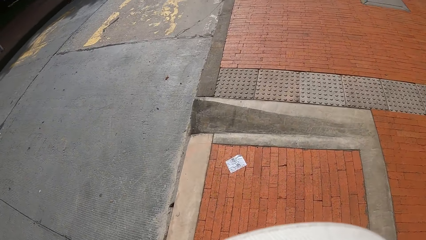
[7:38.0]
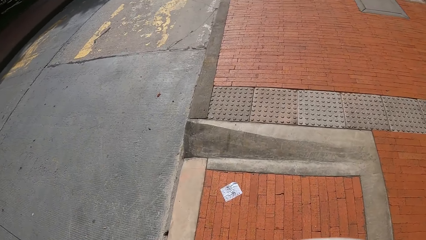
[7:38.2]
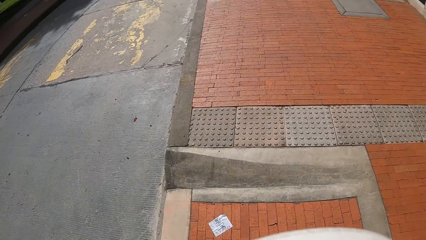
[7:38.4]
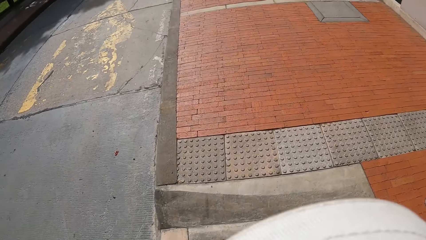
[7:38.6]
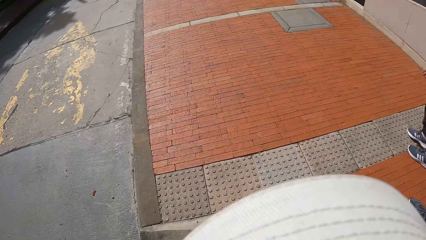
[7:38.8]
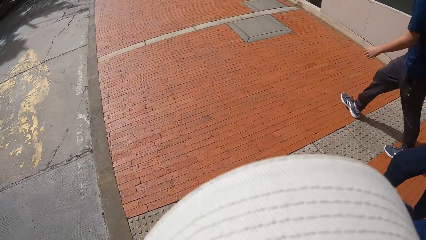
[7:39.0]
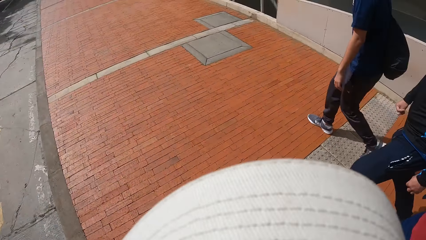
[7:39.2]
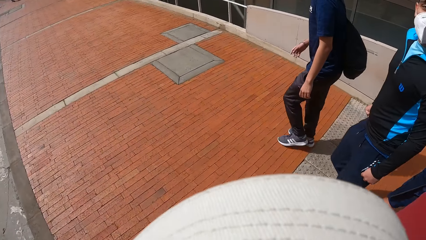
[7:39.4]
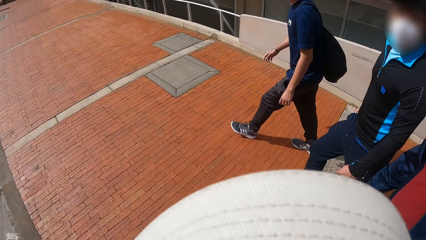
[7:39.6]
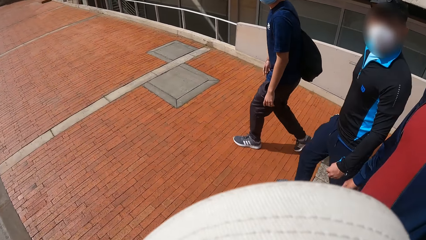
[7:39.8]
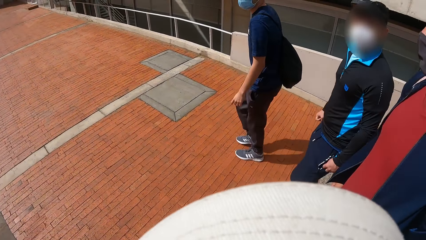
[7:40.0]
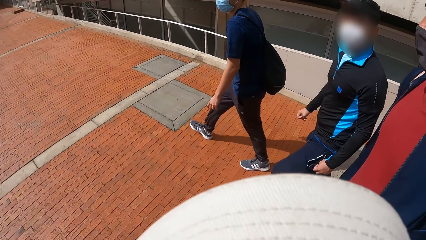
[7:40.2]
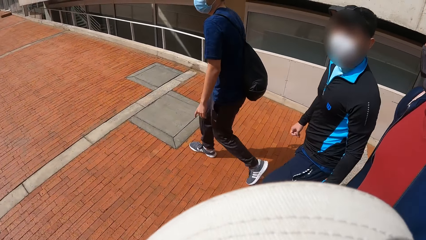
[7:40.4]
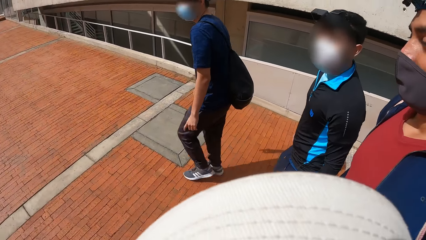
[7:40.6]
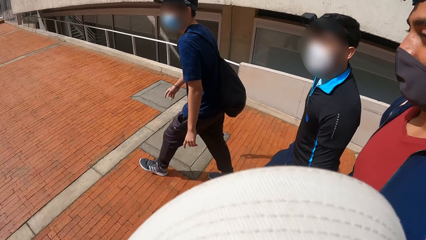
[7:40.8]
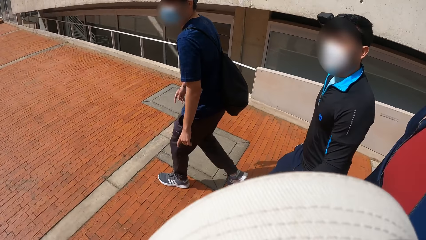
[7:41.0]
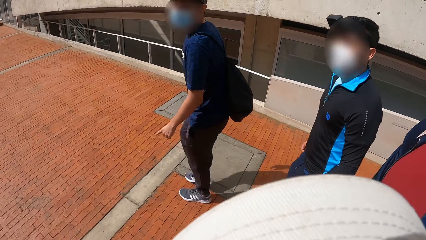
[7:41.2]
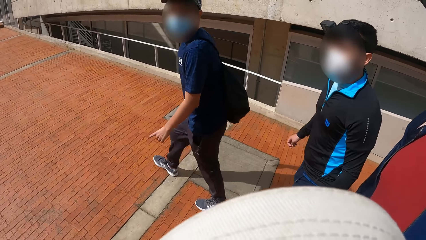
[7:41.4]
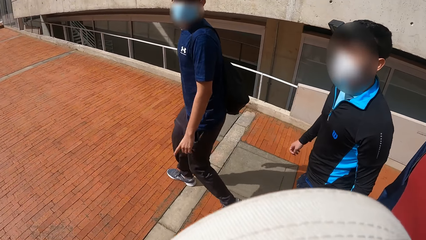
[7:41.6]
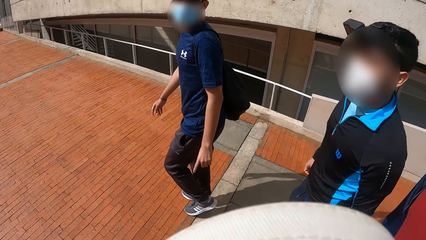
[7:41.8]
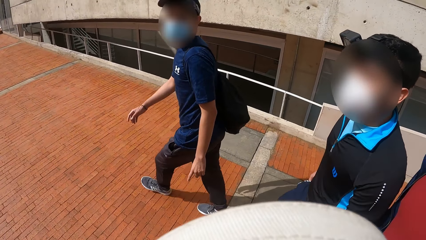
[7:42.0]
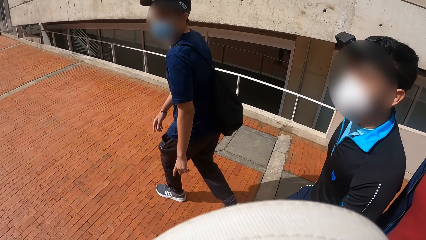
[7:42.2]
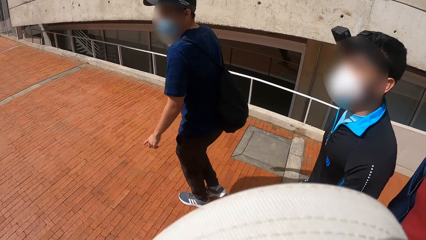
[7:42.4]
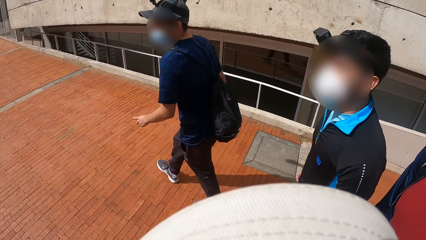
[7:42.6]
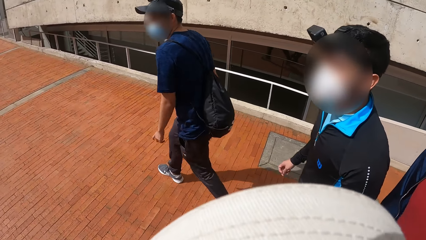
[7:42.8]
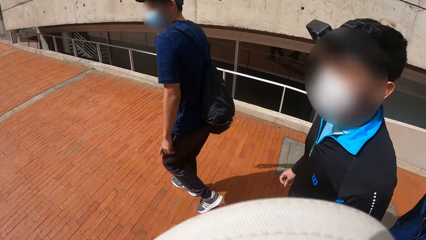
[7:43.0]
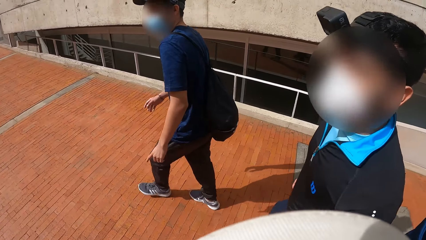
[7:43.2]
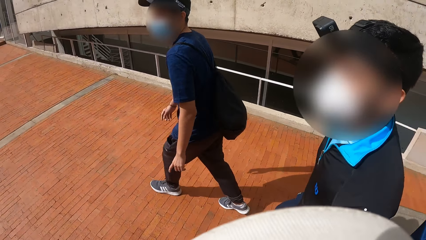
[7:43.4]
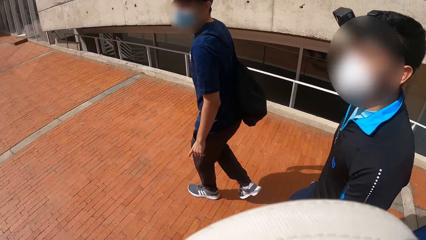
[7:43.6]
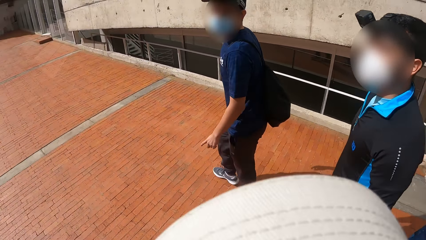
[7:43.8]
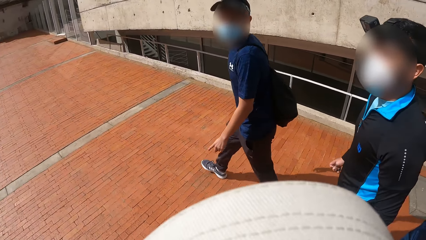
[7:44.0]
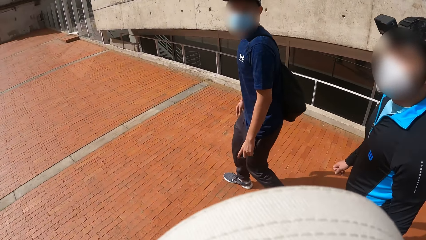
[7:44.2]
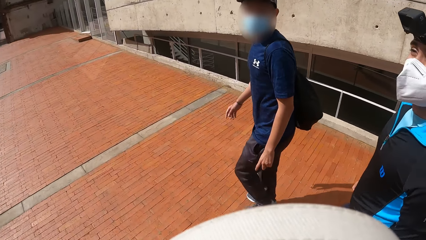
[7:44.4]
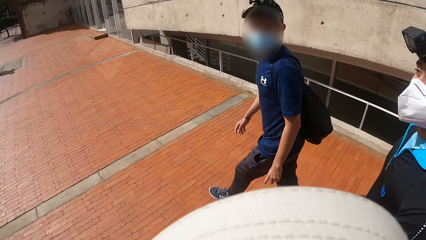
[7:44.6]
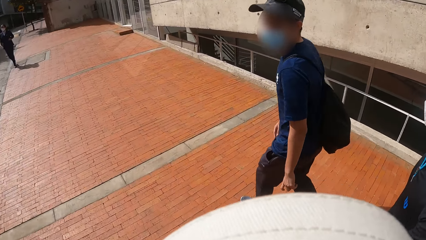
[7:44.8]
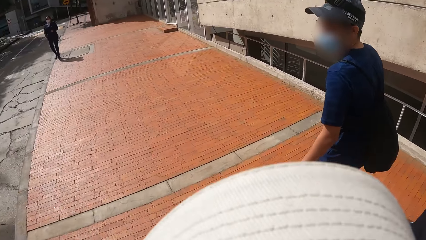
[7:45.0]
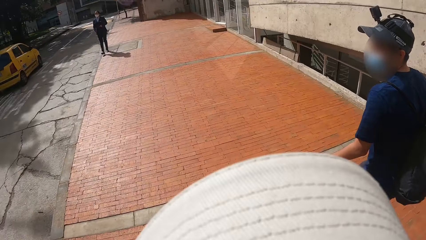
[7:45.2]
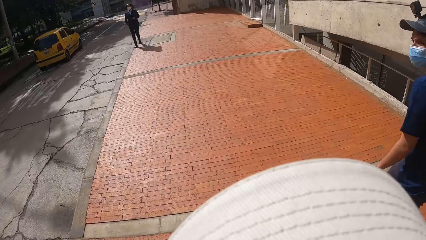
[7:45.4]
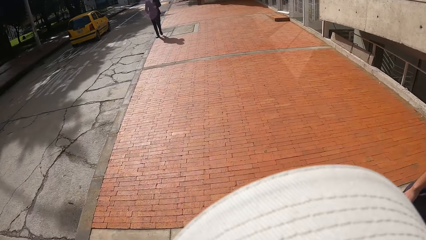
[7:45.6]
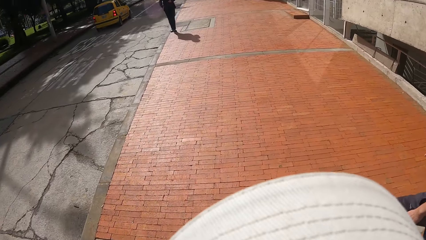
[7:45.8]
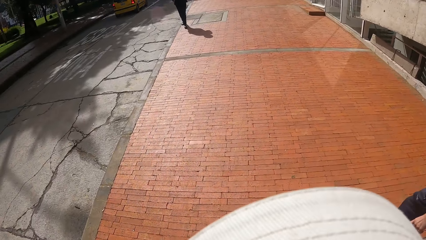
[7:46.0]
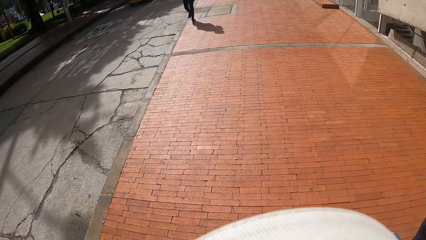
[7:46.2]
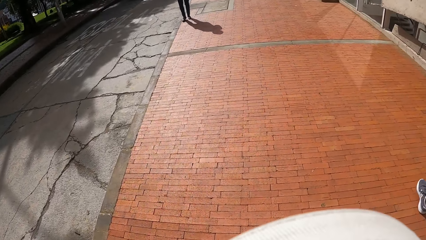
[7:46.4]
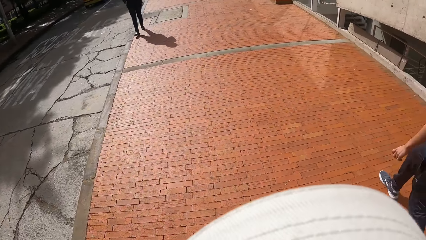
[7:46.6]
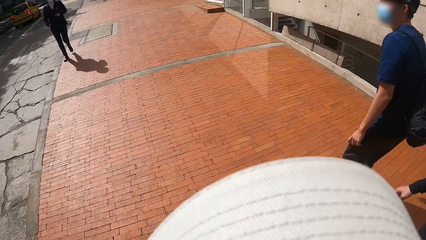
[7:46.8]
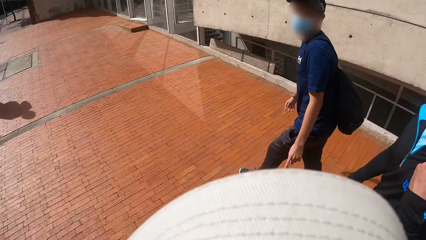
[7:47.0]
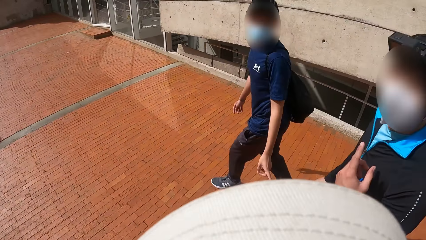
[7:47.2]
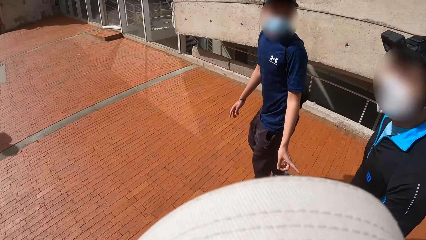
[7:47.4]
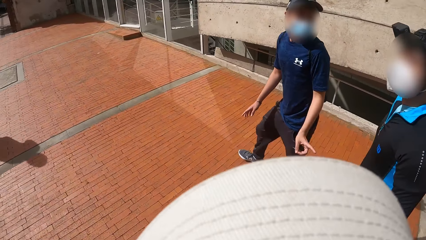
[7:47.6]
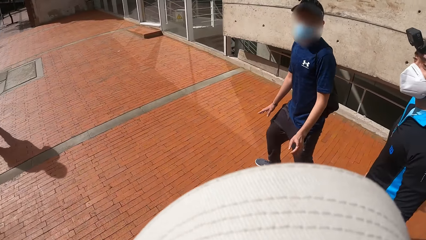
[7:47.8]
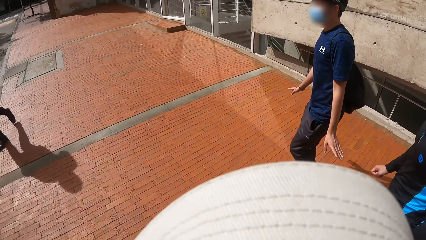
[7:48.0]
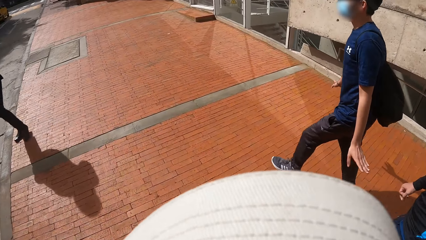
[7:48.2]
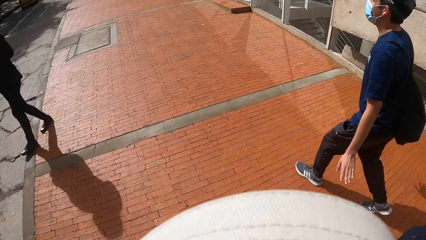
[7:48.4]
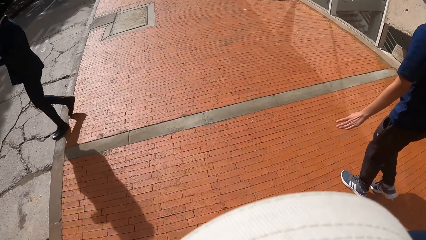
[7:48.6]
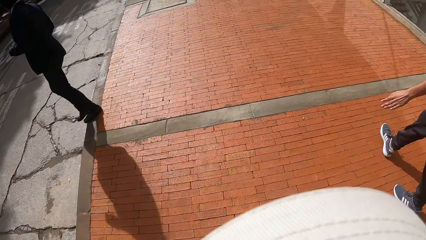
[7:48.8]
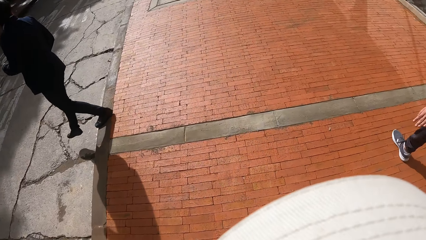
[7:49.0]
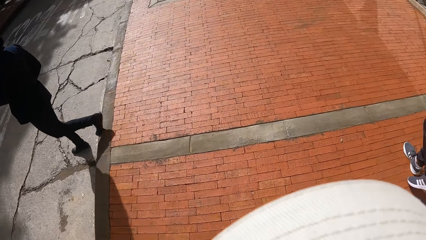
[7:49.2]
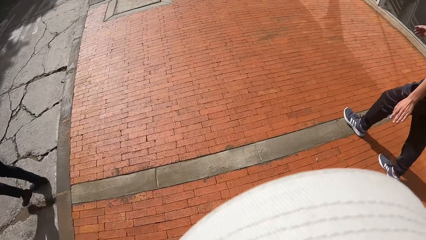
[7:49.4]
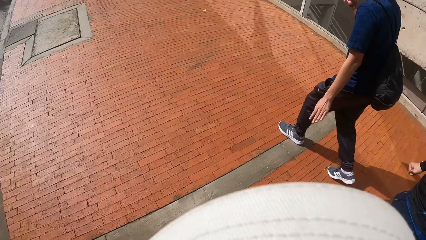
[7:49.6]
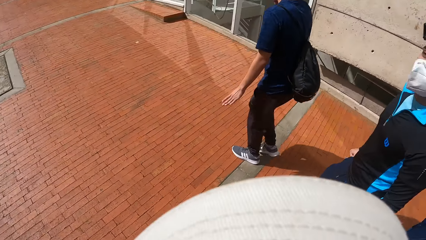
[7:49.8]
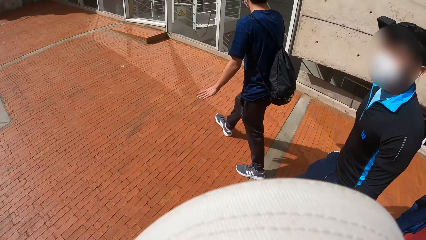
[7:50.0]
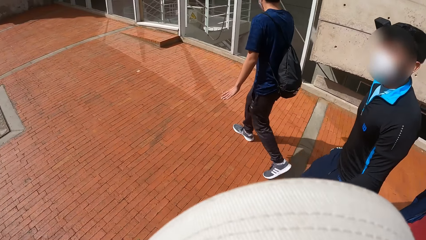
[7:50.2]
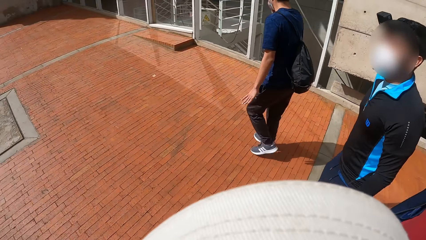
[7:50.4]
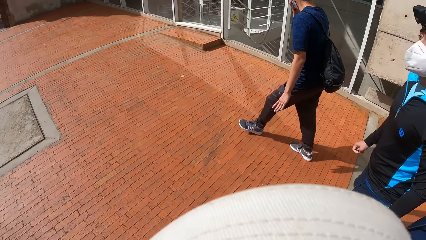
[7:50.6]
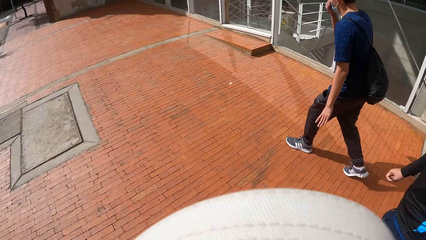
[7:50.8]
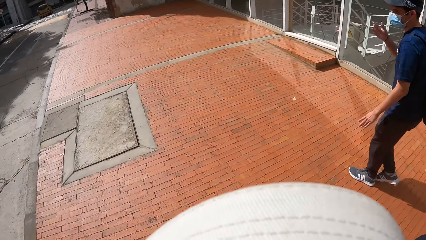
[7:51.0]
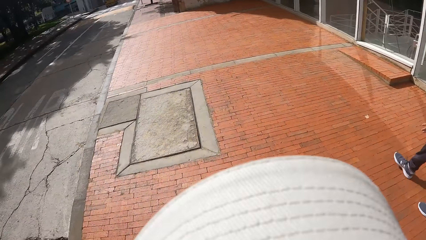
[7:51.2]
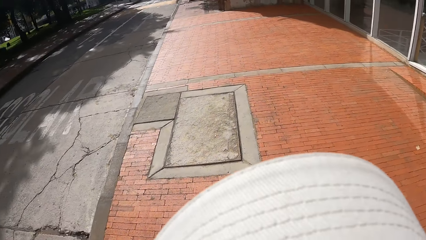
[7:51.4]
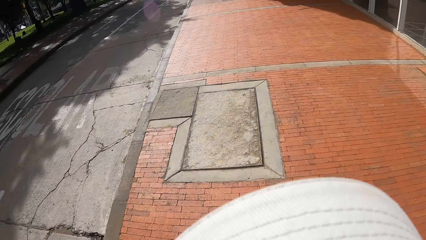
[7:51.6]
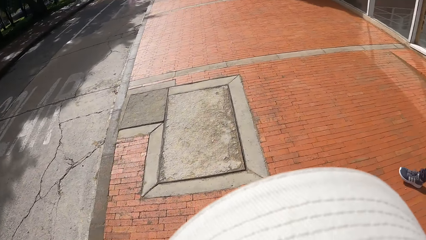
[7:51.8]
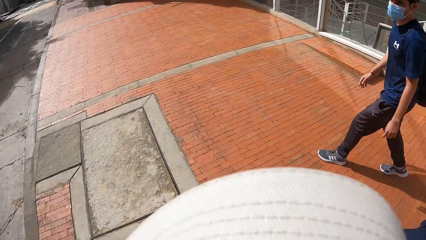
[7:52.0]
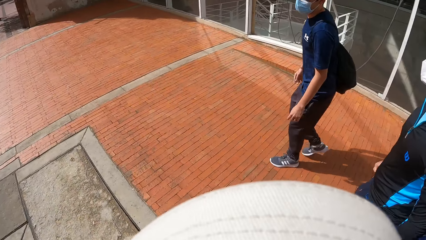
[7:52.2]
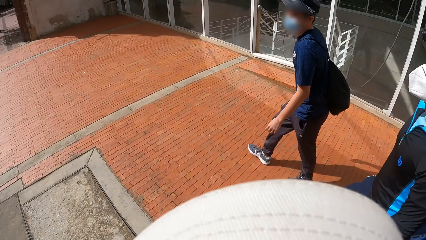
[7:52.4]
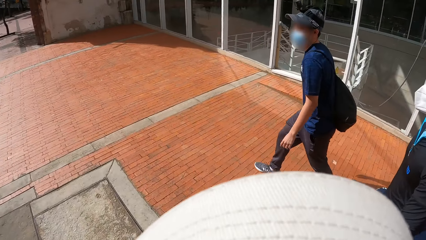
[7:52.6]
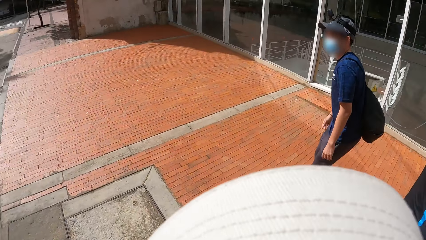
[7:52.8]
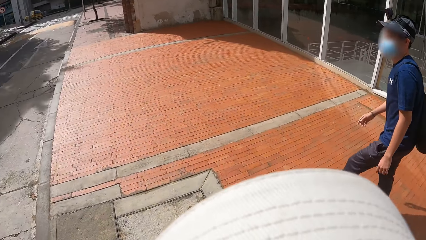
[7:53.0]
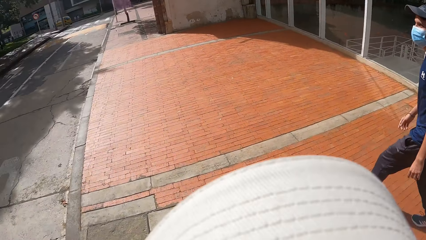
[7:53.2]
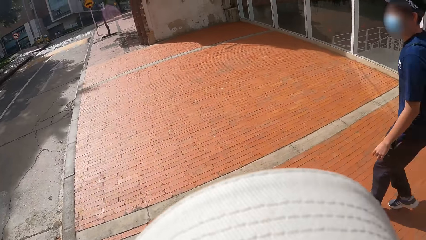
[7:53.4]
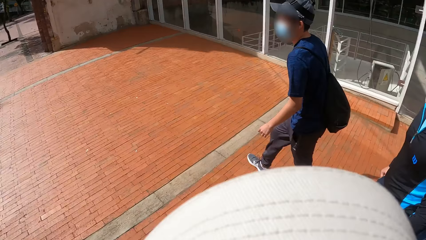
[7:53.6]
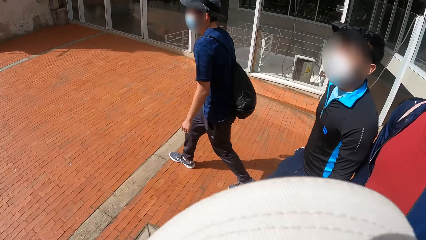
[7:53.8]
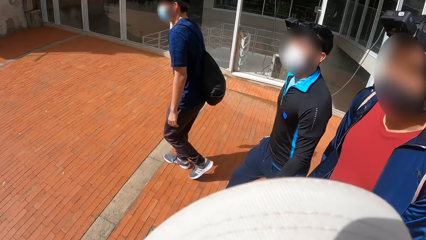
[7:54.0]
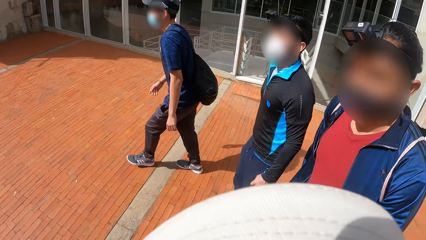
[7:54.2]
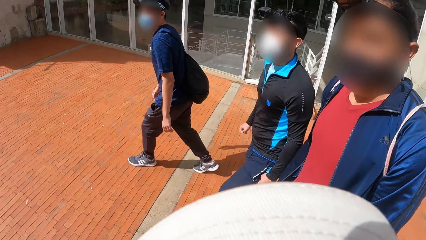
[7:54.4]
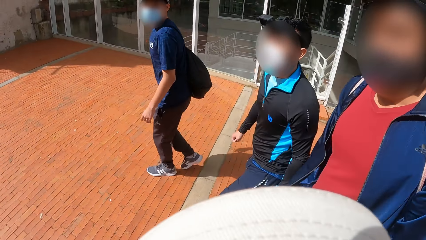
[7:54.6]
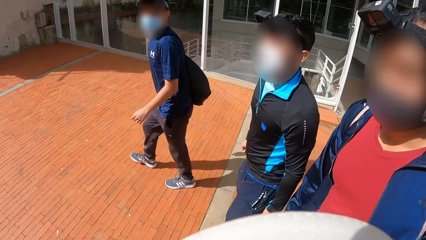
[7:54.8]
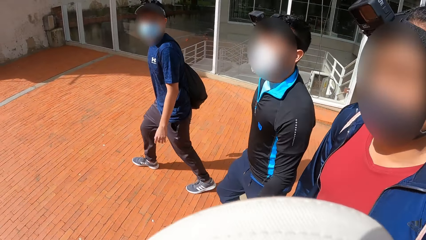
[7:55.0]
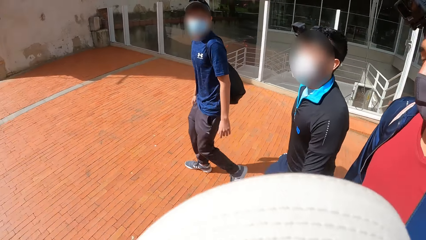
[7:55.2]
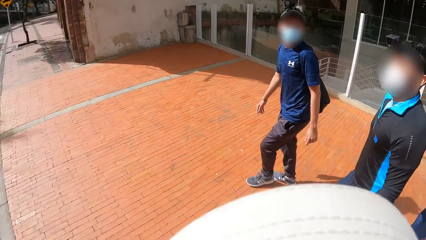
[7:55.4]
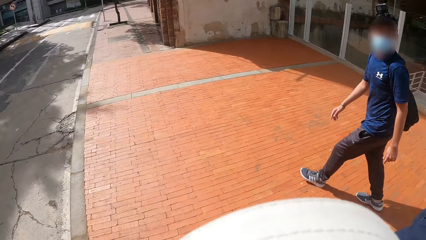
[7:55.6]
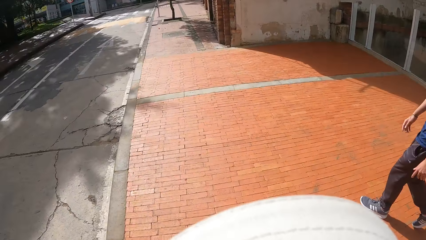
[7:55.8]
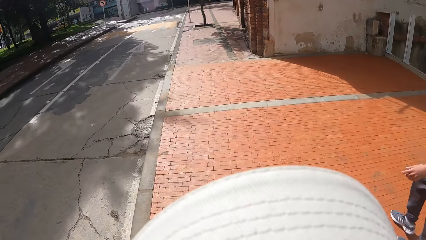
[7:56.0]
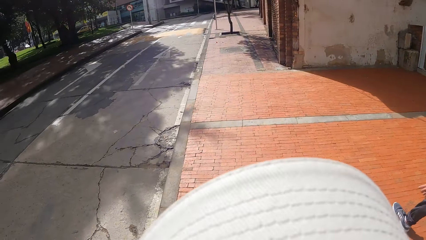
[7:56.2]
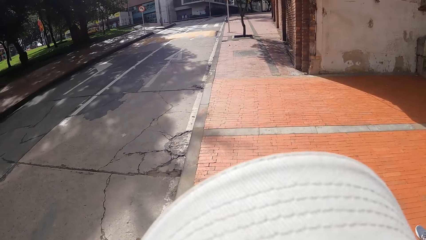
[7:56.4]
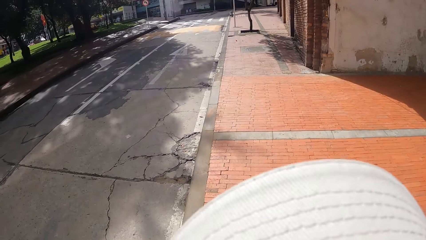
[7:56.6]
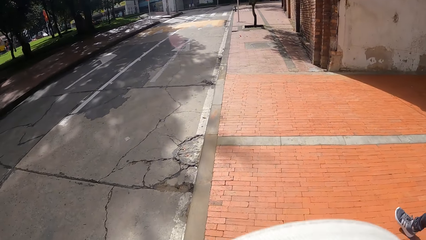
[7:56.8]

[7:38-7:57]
A person, another person and a third person walk around. The camera wearer walks around. A fourth person walks around. The first person, the third person and the camera wearer walk around. The fourth person walks around. The first person, the second person and the camera wearer walk around. The first person, the second person and the third person walk around.
